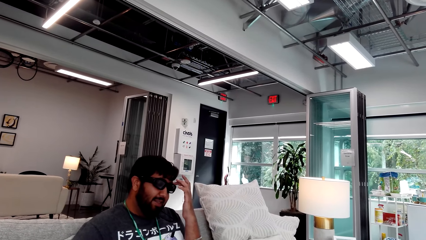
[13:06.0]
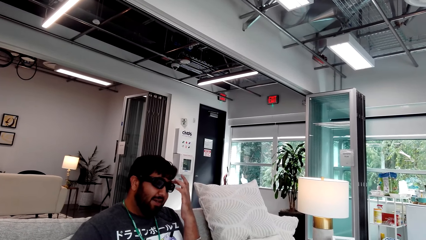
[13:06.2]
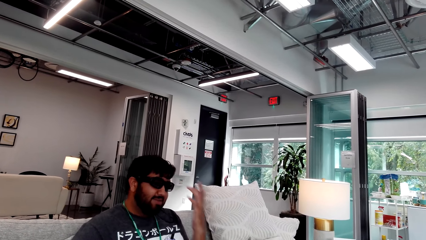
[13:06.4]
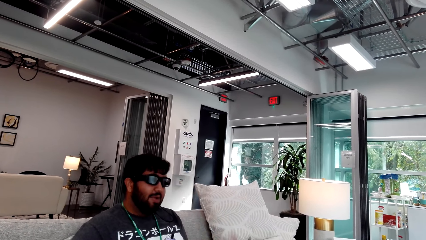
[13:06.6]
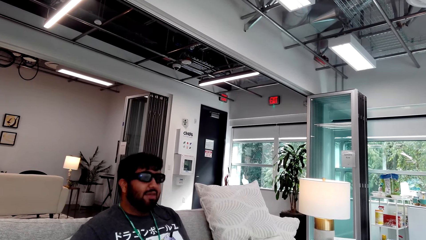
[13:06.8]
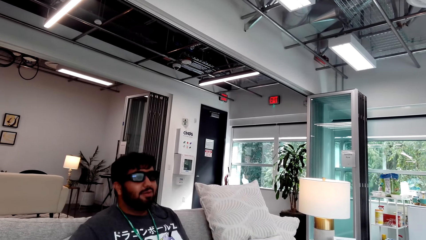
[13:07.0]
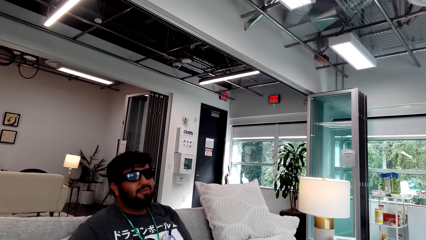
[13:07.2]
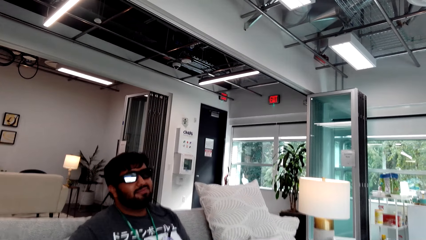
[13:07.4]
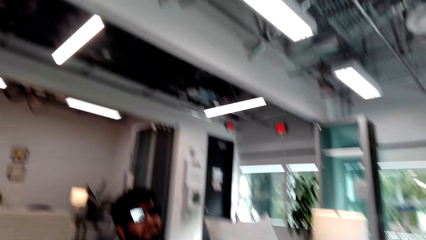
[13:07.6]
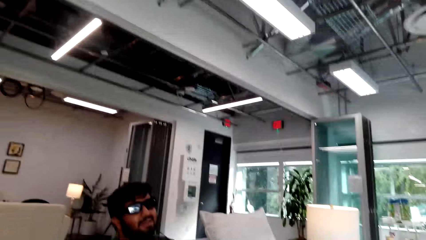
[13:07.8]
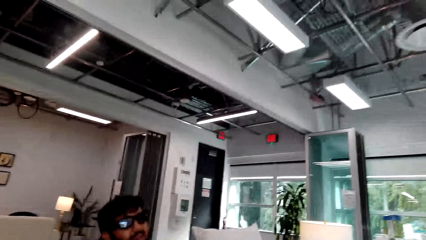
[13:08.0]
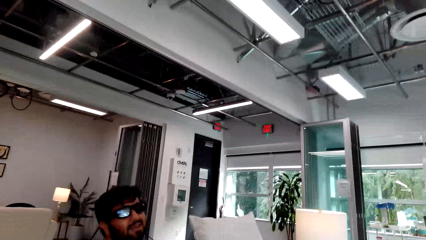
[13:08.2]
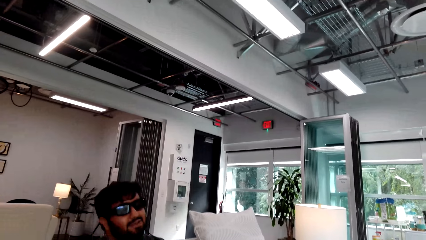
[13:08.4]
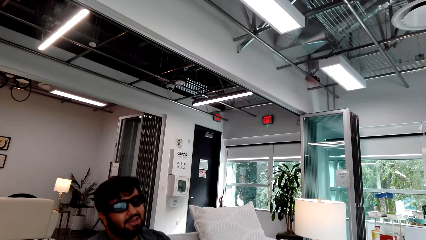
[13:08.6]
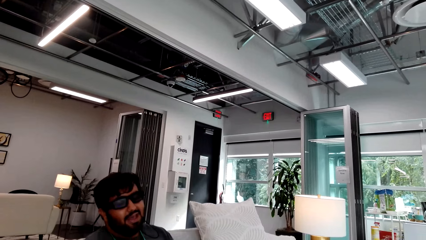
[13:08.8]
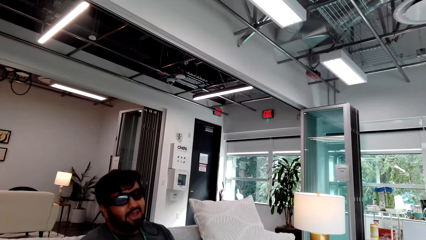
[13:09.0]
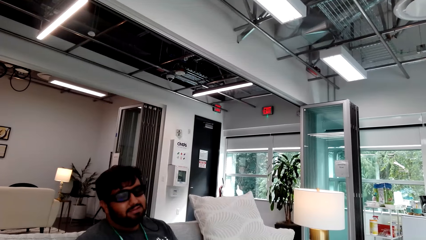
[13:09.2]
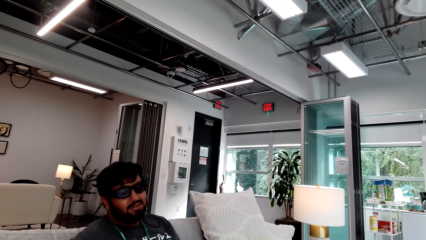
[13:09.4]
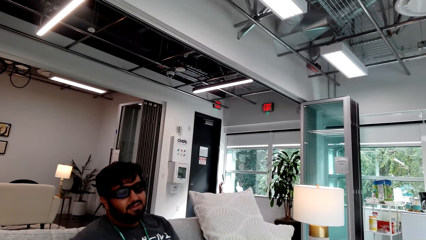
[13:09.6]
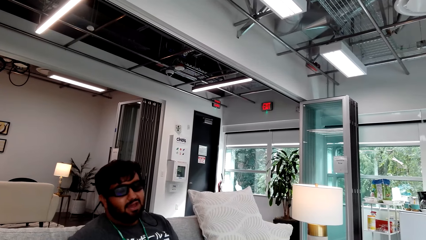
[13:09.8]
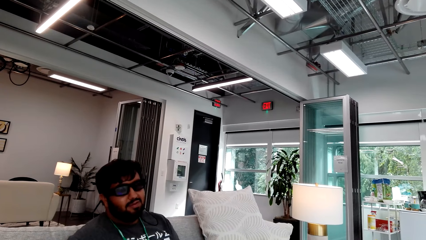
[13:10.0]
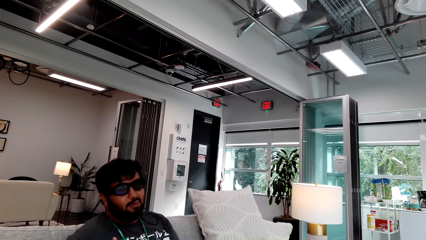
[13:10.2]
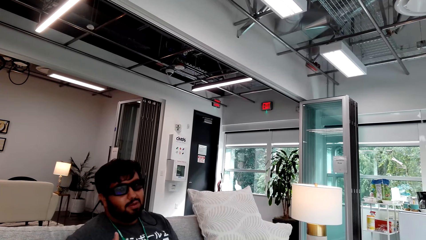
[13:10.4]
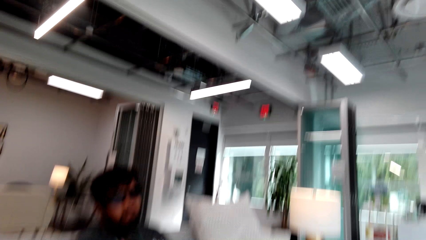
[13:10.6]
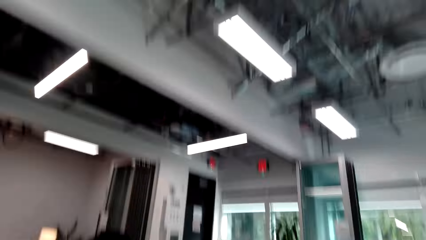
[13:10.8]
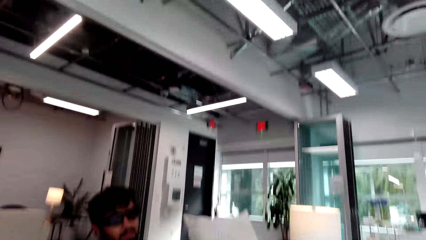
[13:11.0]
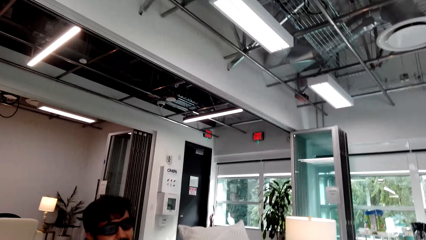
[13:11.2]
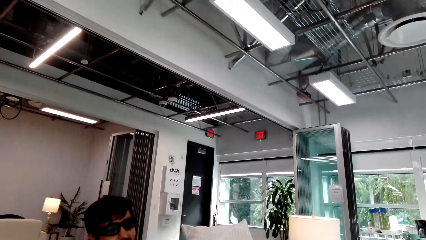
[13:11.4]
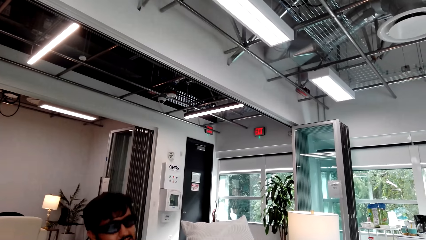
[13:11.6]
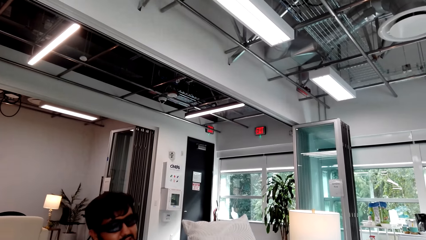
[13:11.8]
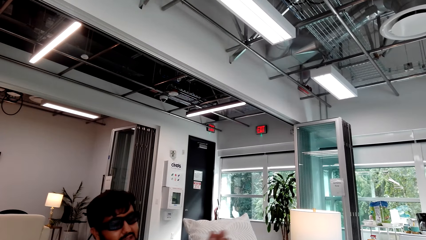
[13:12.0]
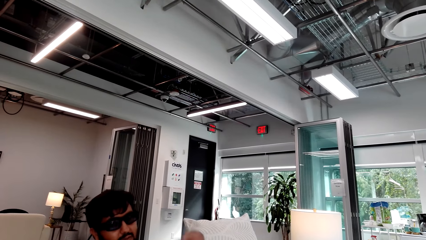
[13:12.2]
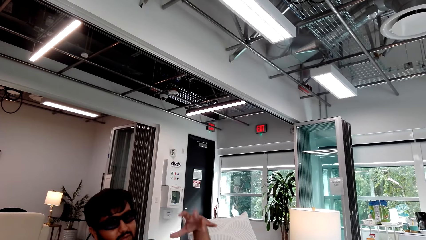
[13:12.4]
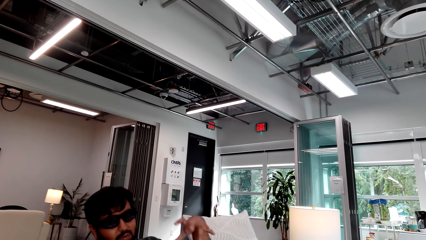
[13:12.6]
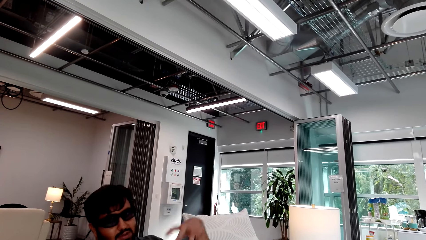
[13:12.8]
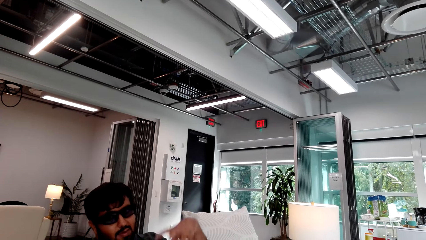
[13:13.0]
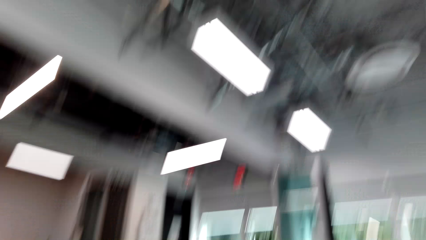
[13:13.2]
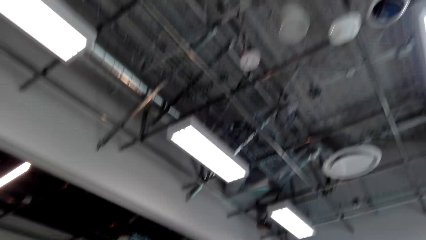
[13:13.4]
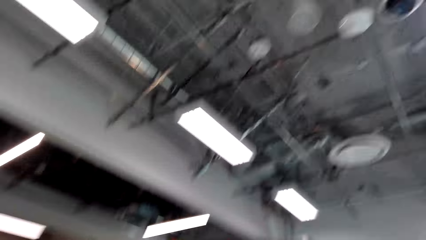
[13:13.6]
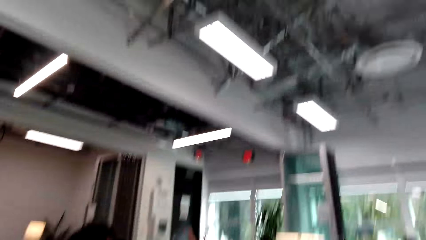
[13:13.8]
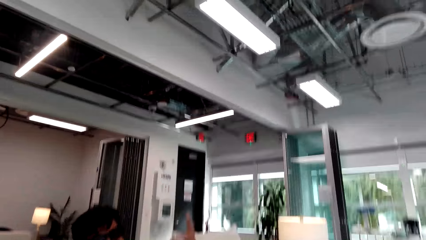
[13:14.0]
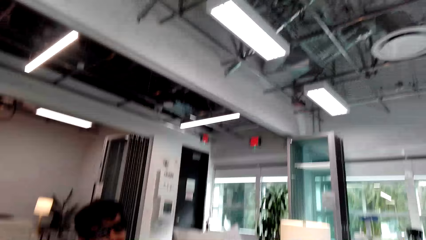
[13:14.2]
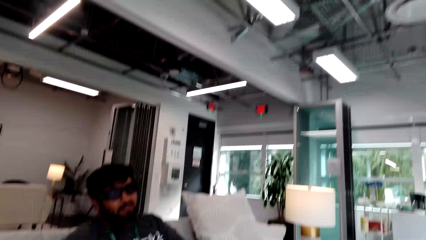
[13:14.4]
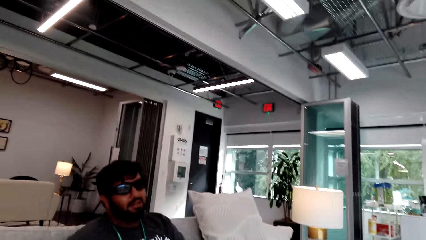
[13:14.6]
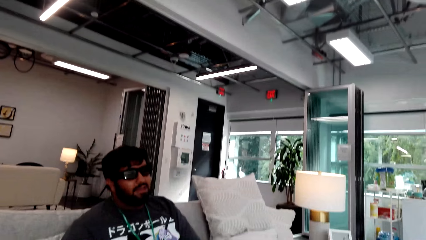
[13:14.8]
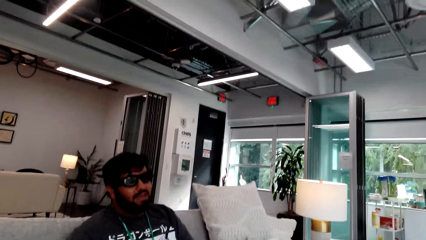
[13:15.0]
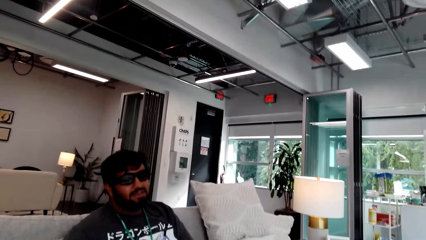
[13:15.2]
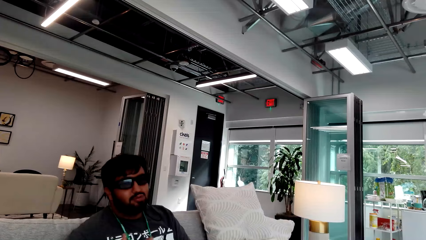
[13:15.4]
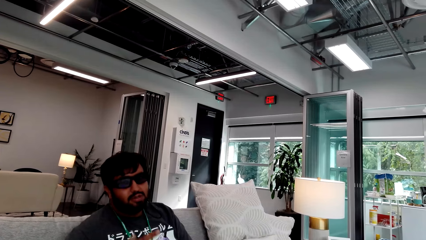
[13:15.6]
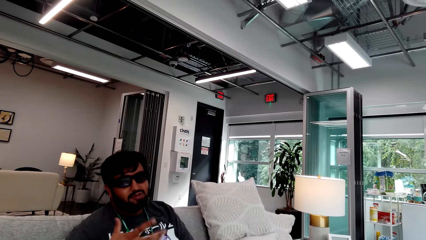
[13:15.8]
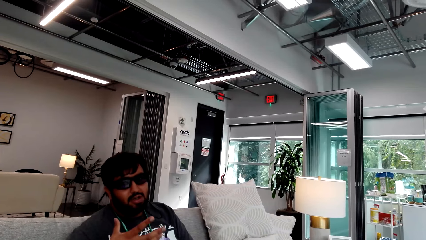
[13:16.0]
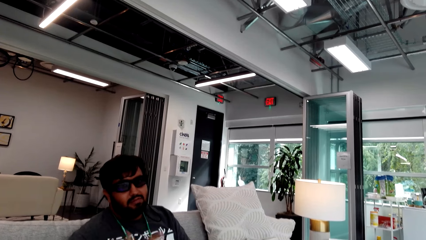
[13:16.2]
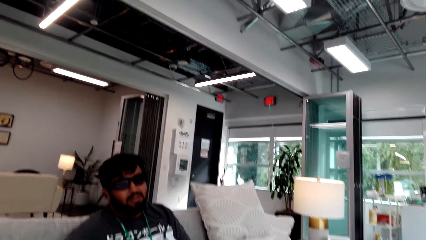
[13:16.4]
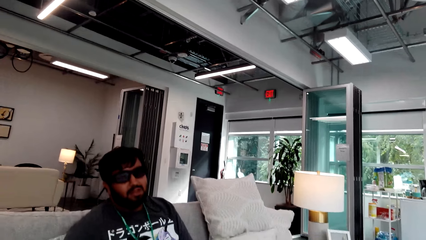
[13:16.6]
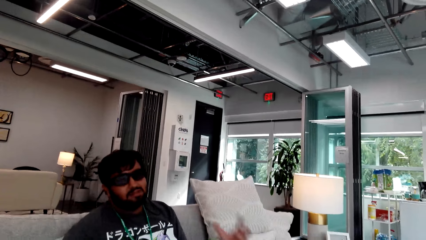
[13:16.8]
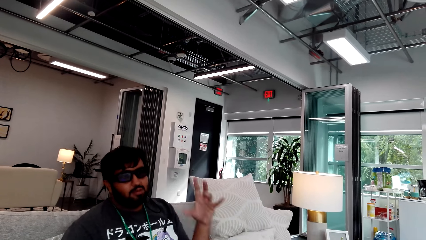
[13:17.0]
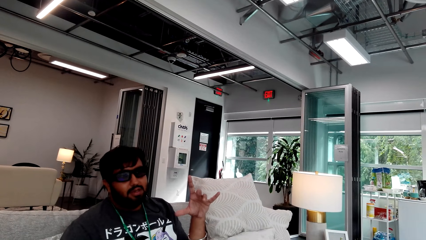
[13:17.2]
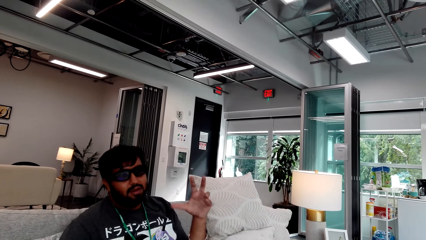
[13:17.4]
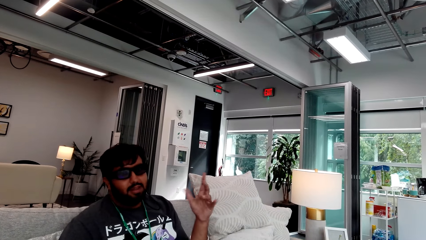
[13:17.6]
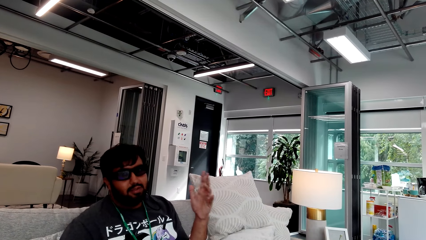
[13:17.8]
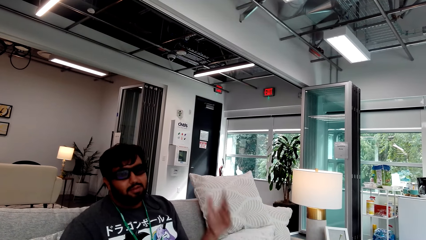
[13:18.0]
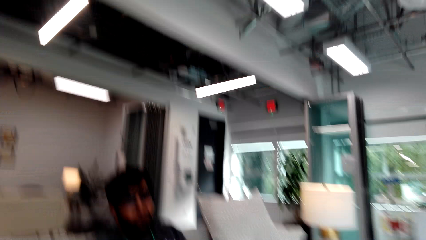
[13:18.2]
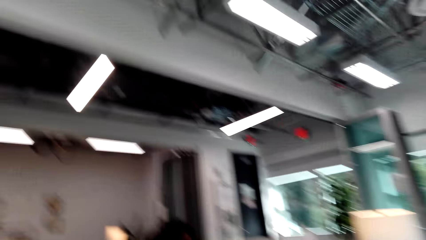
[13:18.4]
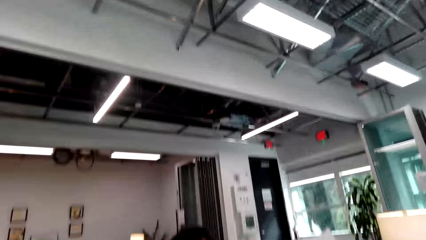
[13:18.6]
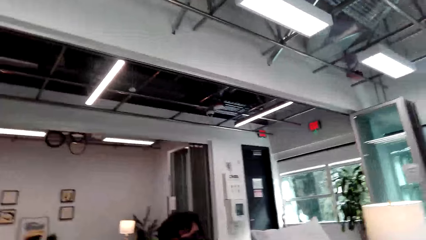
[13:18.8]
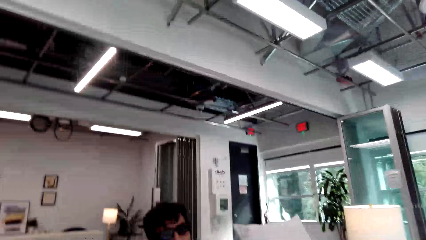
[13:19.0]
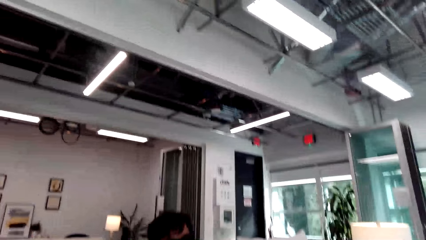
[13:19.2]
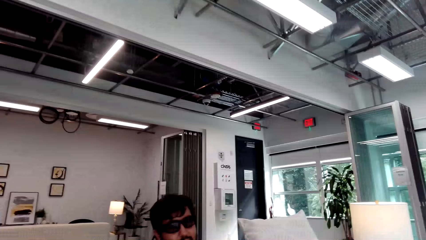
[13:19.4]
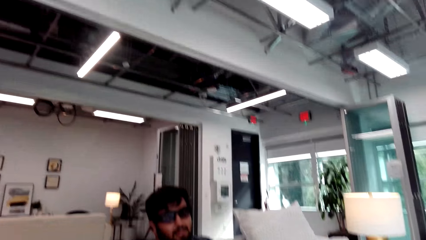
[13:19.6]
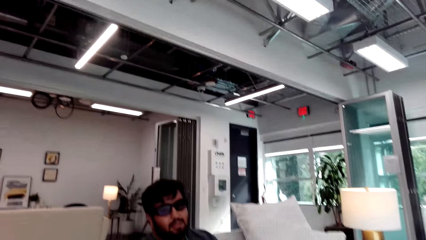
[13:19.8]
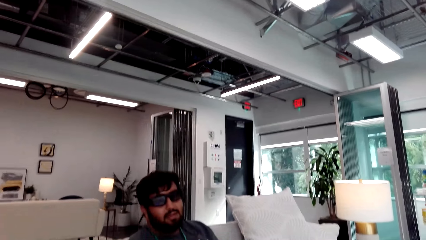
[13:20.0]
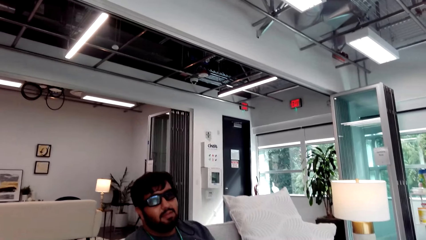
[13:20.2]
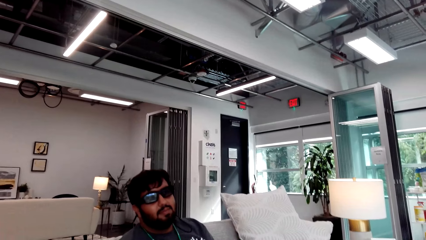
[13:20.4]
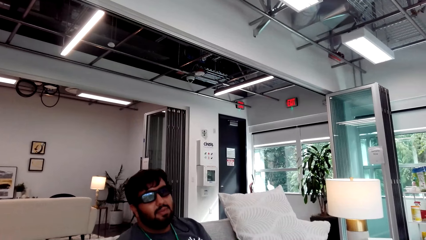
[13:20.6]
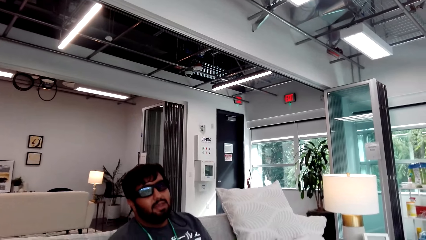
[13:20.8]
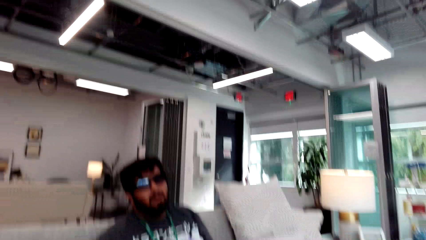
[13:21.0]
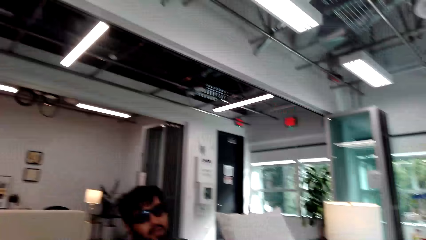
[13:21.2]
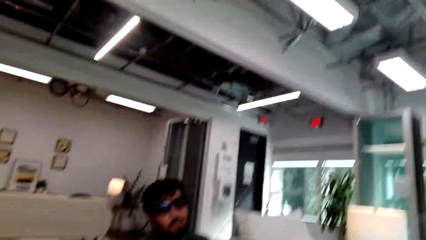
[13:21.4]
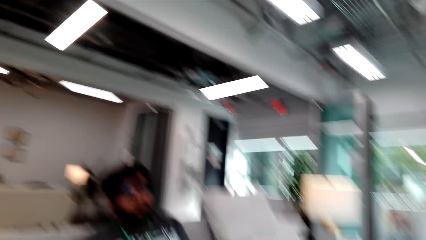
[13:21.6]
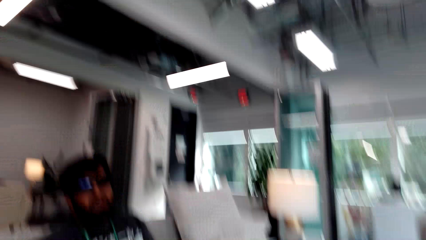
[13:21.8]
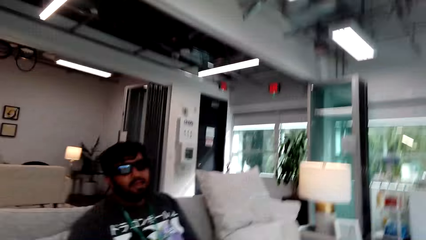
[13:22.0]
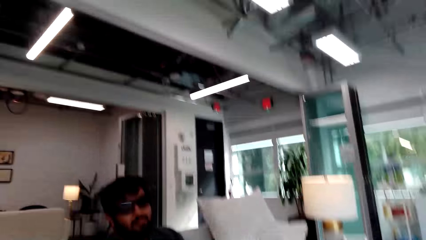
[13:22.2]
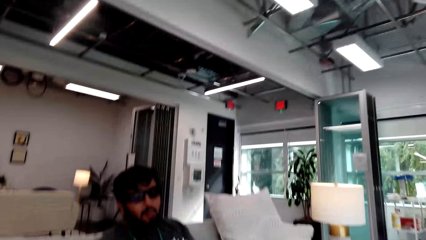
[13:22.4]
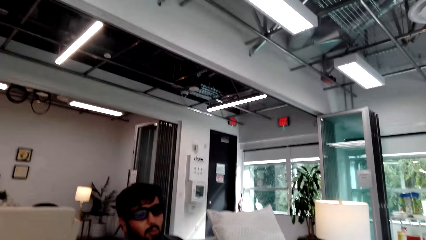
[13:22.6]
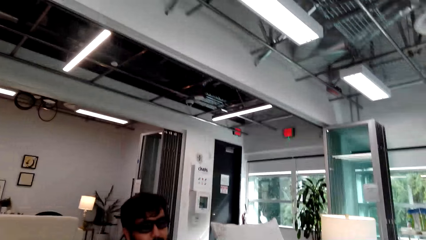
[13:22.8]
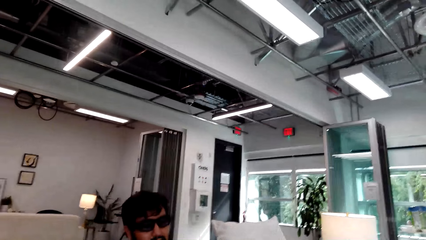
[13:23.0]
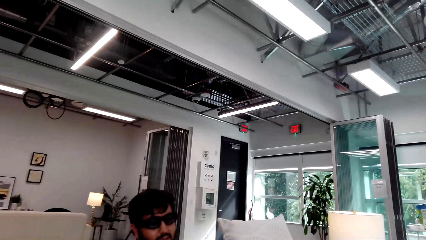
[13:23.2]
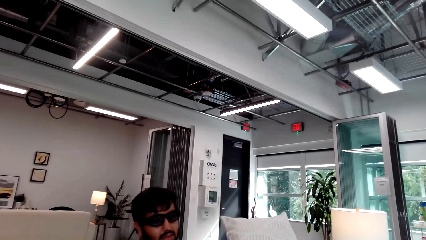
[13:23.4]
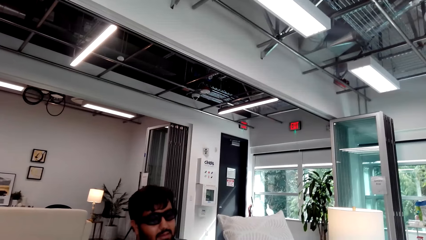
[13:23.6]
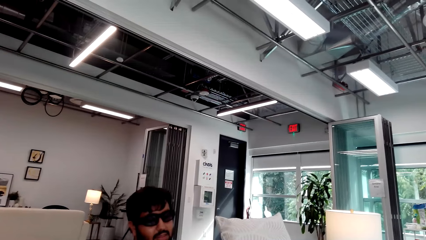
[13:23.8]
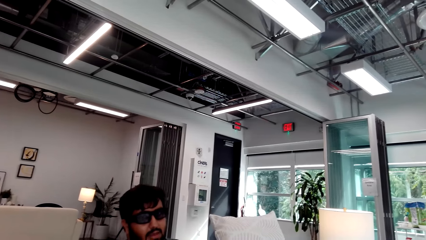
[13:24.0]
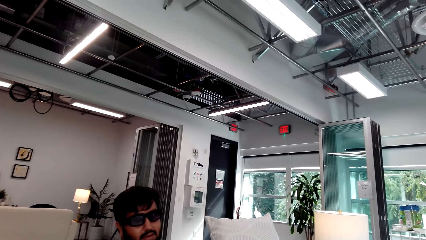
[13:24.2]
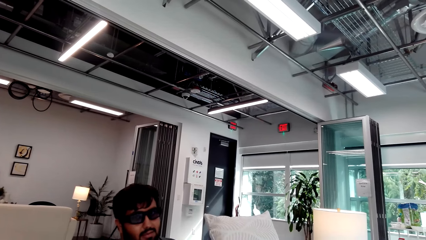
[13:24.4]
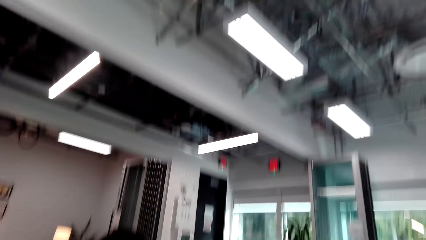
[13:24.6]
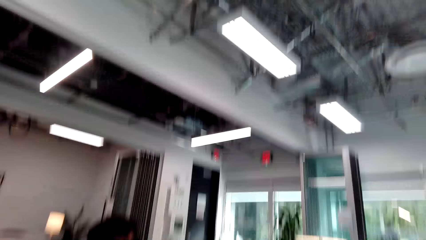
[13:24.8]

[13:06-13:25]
A man talks to the camera wearer. The man touches his face with his left hand. The man interacts with the camera wearer. The man raises the hand. The man interacts with the camera wearer. The man talks while using the hand. The camera wearer talks to the man. The man talks to the camera wearer.
